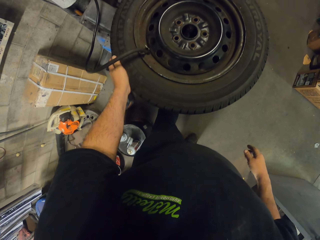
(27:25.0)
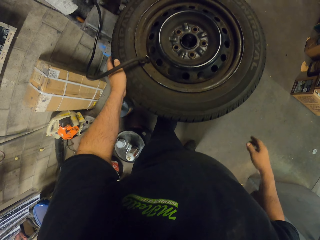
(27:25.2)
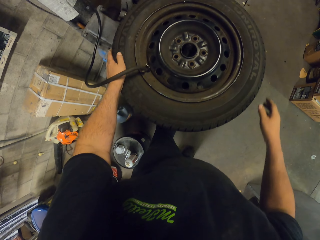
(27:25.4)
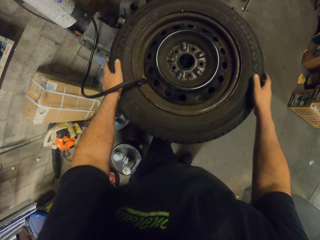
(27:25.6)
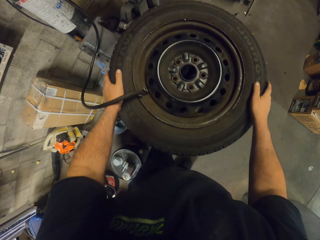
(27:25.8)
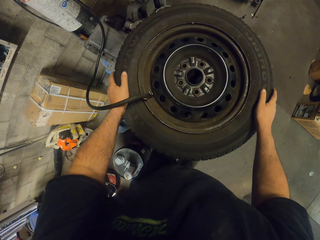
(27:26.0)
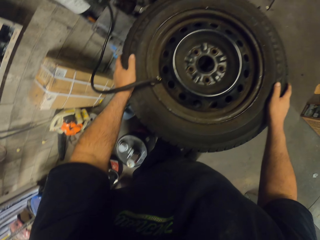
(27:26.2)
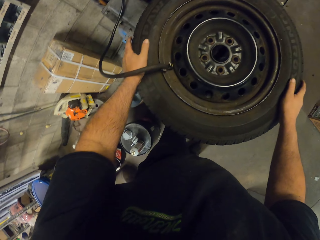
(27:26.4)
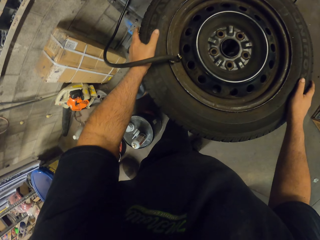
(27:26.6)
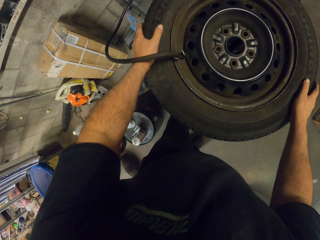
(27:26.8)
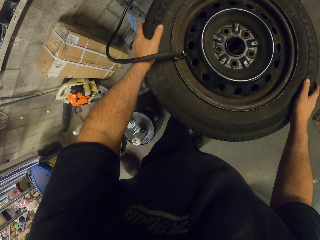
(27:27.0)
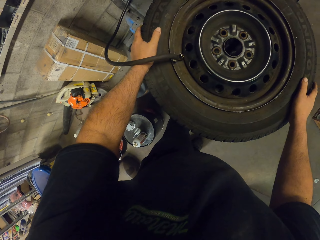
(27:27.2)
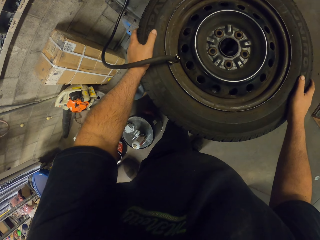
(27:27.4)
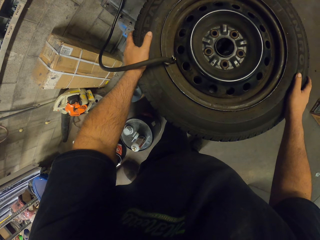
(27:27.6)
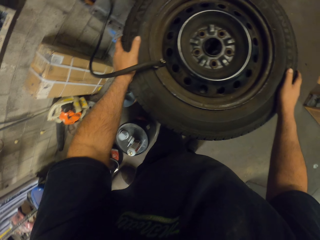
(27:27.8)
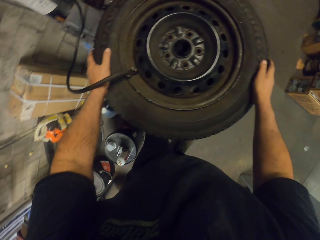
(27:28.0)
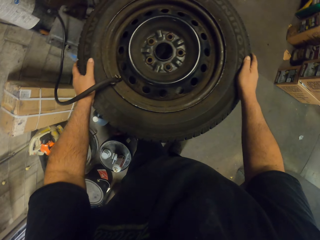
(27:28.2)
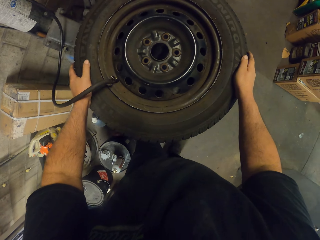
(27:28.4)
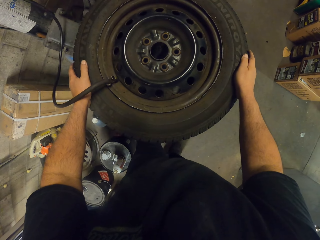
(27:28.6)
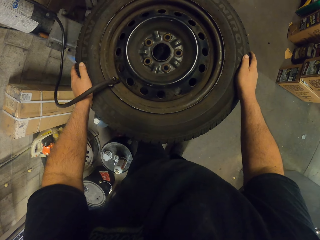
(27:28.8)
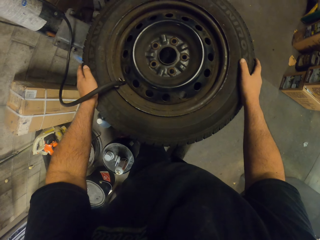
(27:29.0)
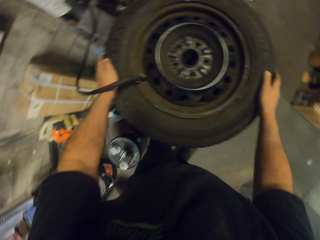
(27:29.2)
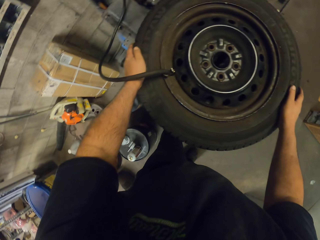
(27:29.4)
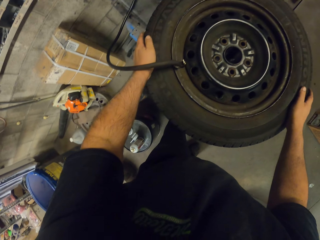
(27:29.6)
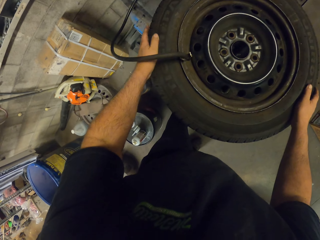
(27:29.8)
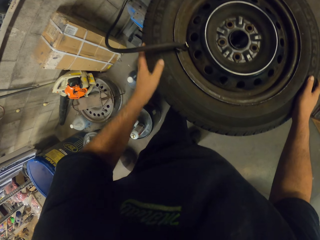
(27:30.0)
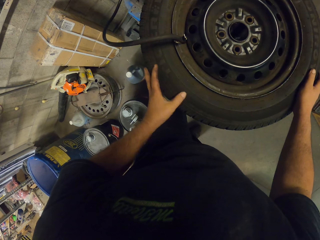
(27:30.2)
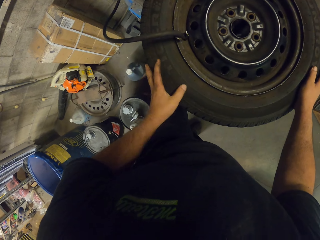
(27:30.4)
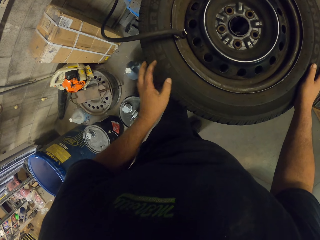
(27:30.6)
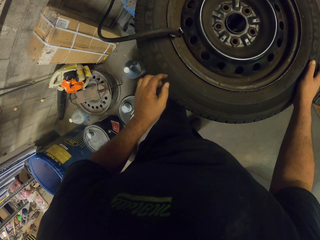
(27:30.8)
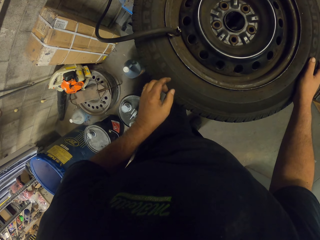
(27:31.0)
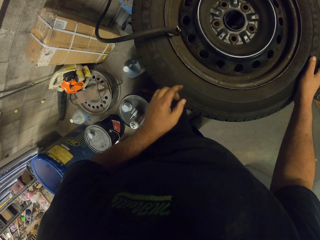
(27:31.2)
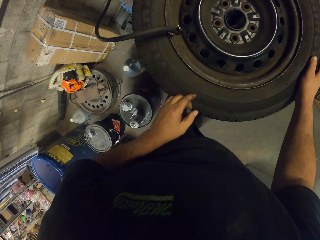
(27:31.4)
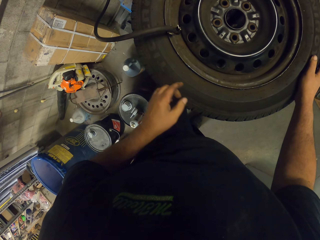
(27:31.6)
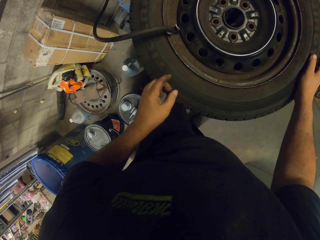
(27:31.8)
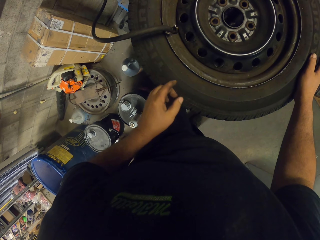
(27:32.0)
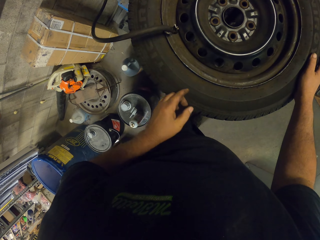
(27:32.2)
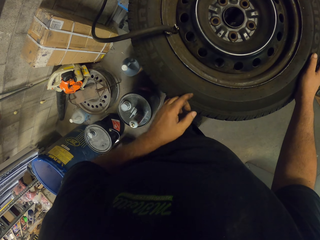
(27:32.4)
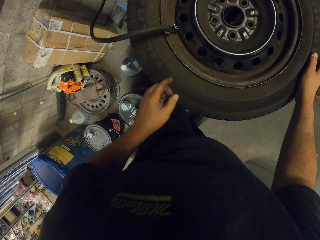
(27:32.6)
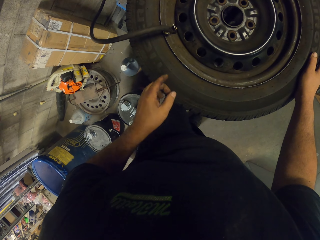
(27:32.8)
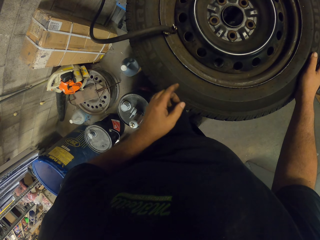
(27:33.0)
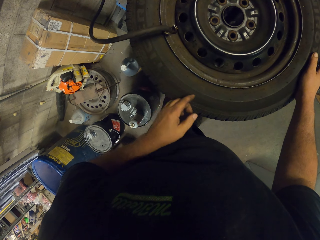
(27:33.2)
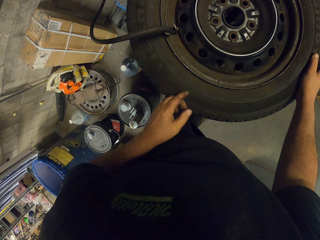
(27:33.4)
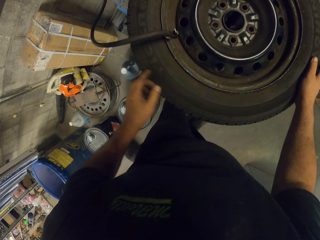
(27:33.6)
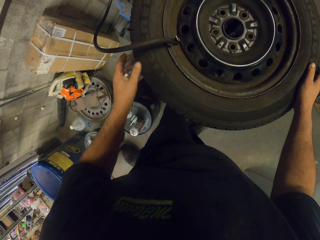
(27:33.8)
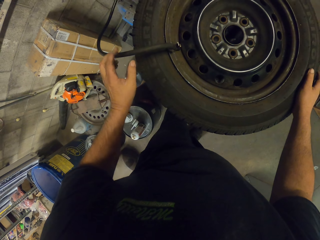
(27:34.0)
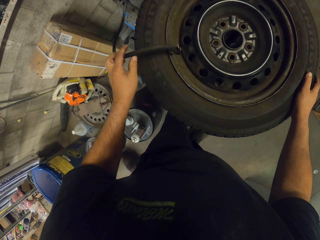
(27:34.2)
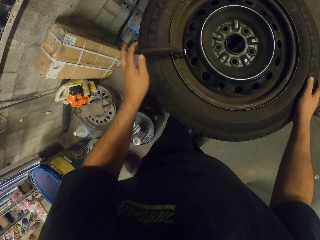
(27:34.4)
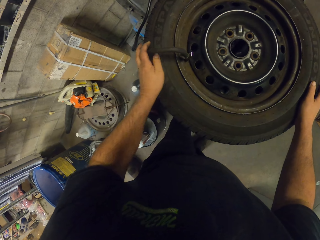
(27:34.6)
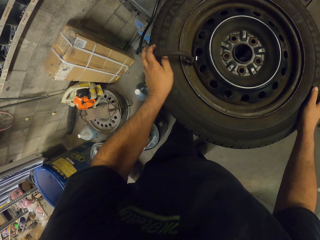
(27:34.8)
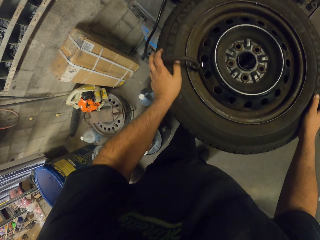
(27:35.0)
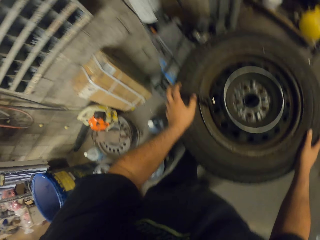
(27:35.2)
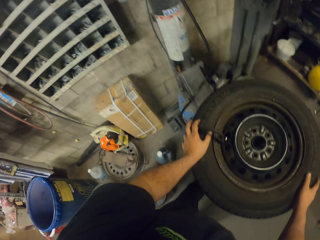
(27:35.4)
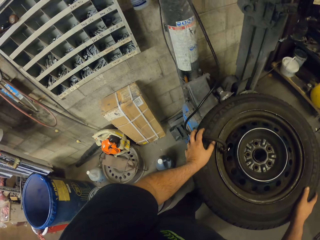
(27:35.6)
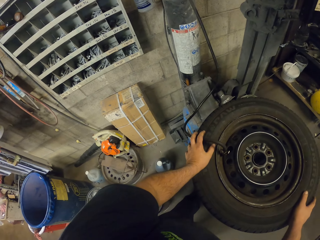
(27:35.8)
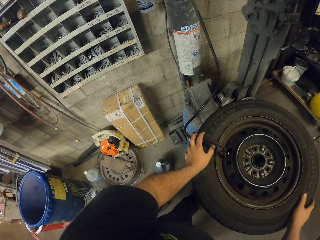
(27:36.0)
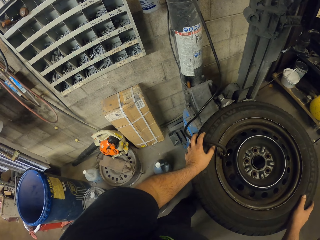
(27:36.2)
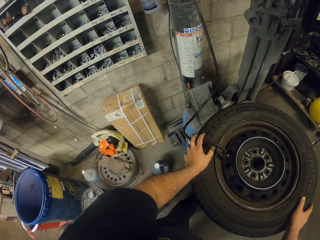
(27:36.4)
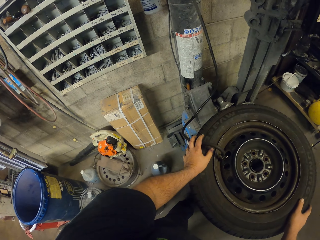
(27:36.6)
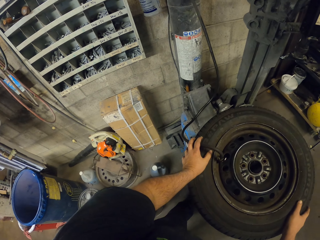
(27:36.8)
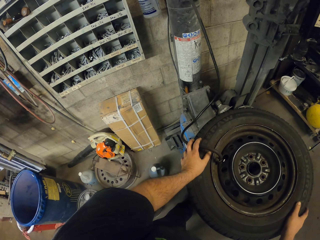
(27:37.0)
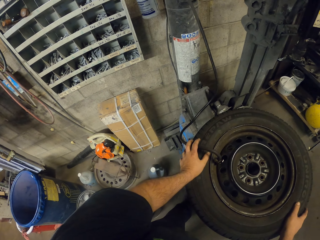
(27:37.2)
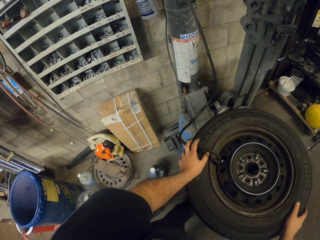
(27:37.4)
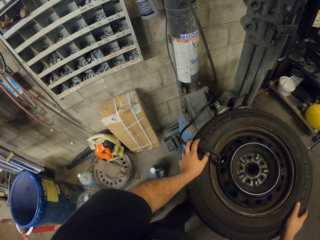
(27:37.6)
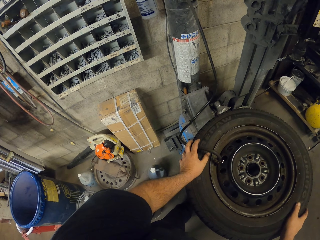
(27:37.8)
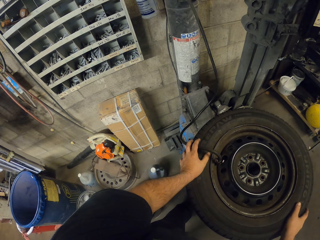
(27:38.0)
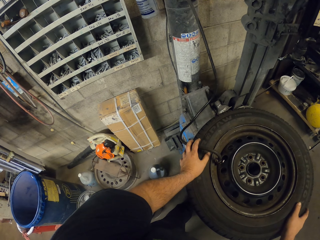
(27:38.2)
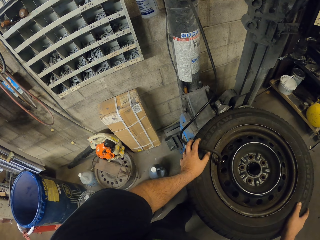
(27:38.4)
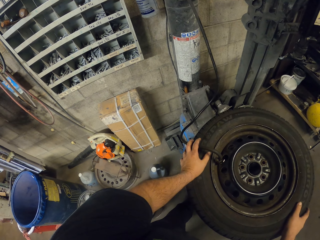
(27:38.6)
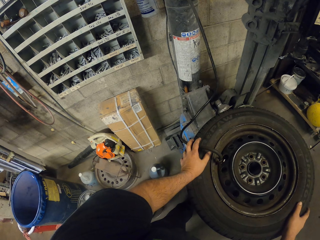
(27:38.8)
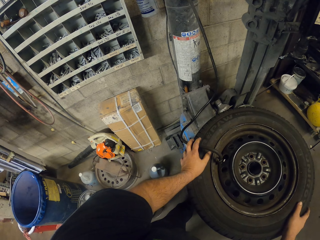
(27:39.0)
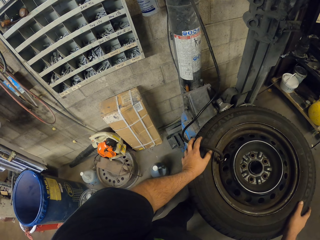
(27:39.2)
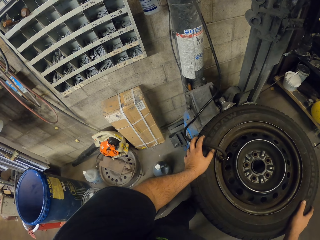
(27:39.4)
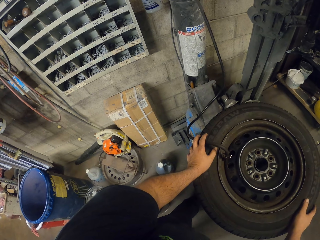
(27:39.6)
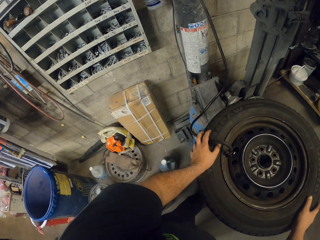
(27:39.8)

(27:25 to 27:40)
The camera wearer looks around. They rub fingers on the wheel. They align the pump on the wheel. They look around.

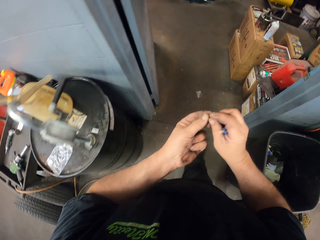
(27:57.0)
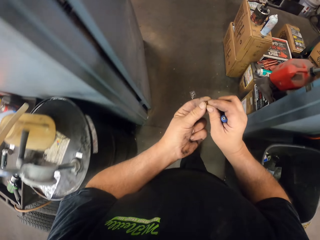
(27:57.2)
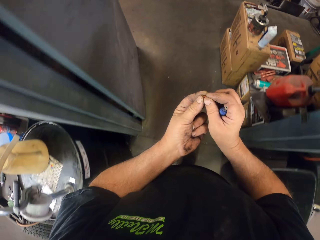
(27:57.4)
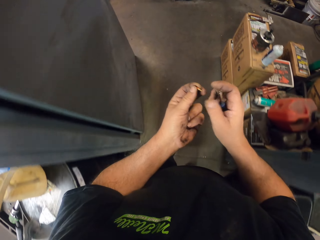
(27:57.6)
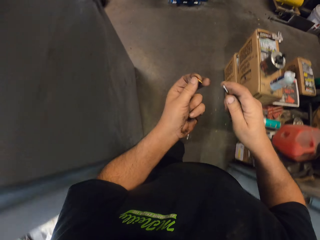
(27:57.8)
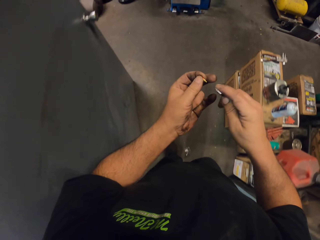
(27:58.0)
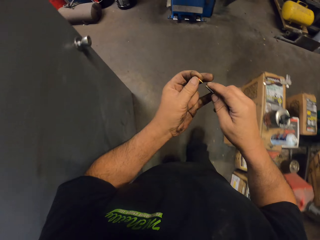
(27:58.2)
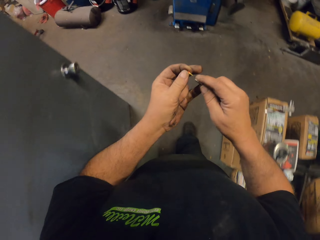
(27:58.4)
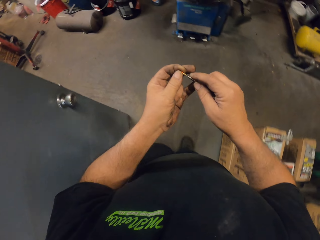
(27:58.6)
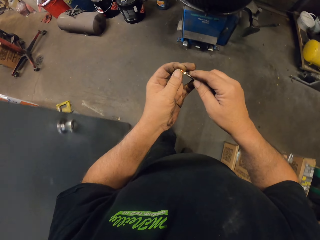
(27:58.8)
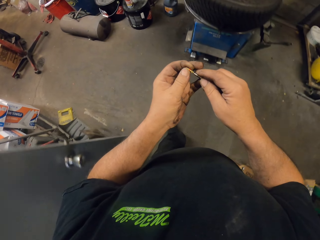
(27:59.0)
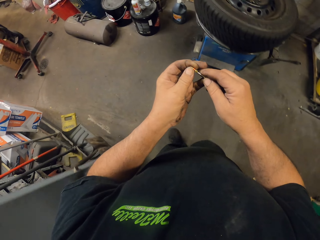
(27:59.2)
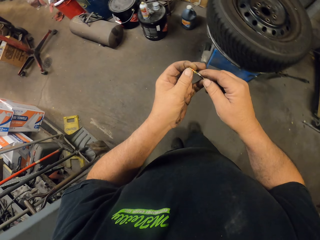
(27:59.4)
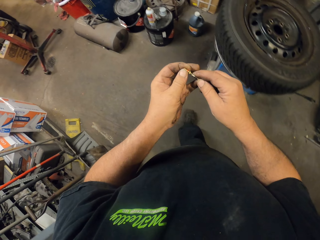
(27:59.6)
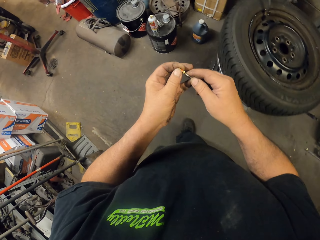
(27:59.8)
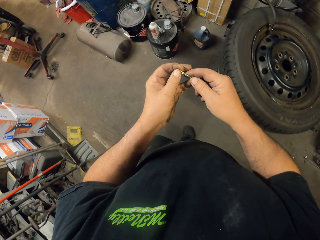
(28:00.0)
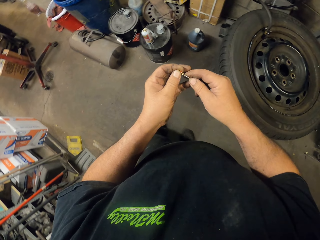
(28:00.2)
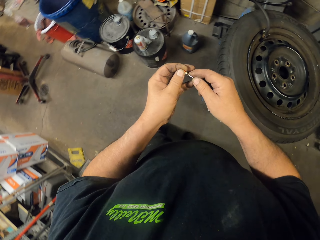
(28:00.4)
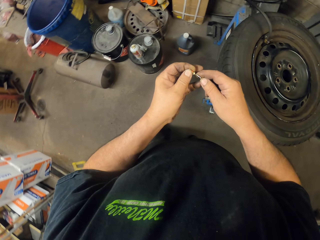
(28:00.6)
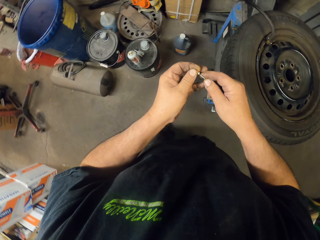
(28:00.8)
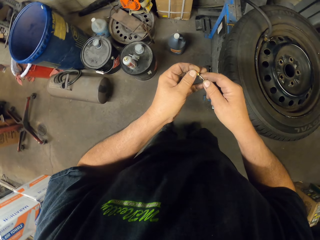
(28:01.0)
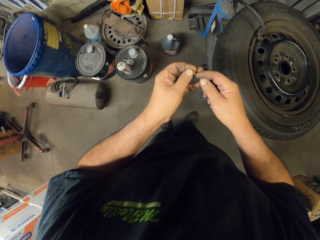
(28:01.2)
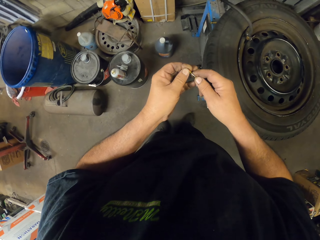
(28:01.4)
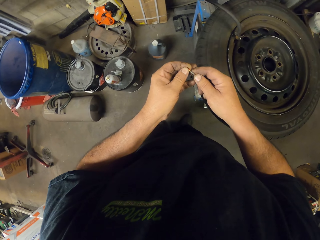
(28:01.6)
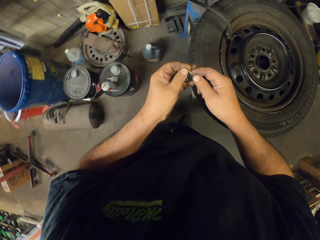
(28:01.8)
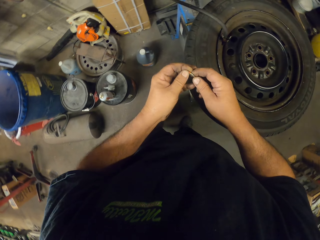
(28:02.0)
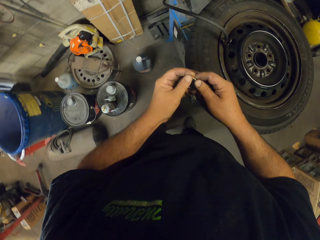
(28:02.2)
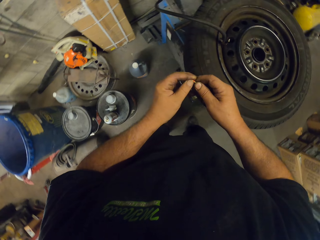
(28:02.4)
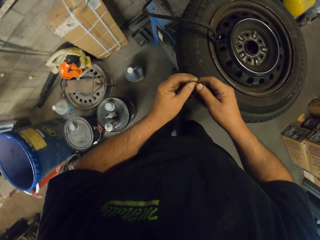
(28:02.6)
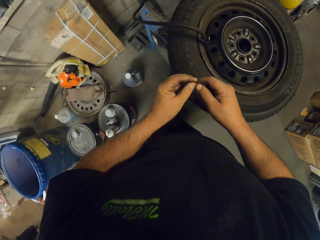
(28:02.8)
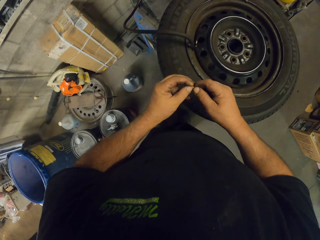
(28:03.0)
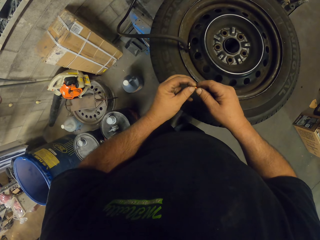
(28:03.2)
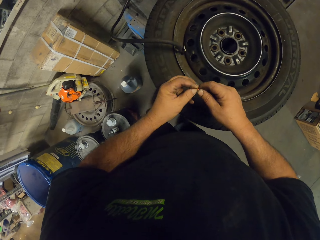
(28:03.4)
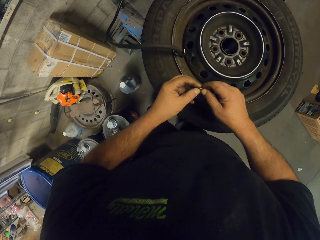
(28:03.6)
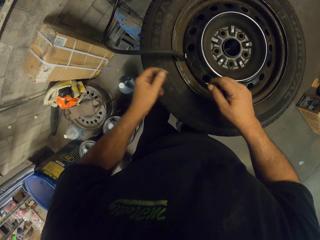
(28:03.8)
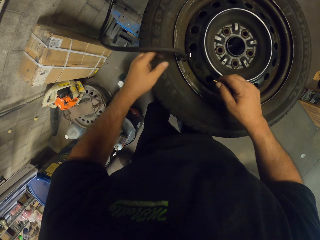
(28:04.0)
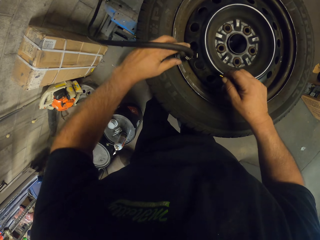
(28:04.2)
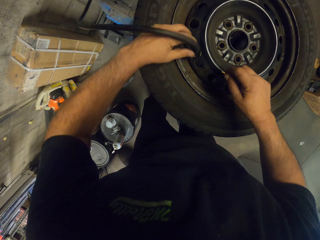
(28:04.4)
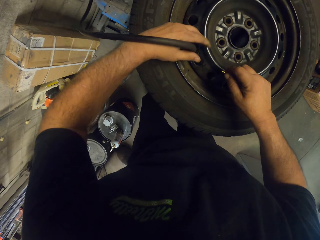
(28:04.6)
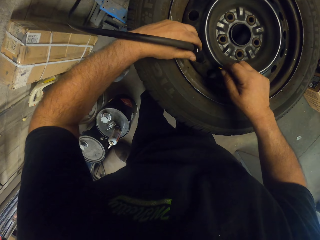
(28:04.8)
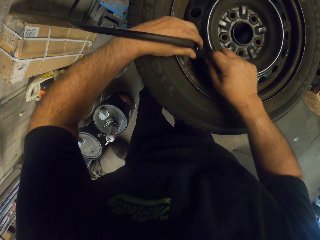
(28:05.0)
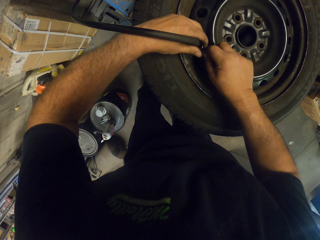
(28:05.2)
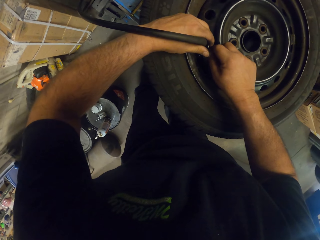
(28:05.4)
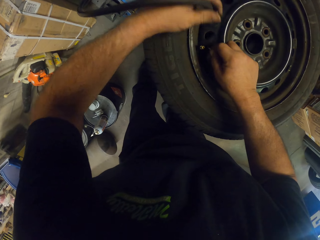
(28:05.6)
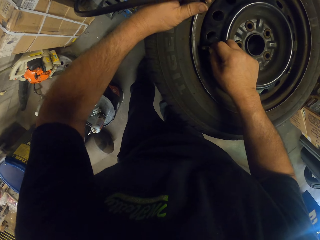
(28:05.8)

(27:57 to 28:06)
The camera wearer inserts a bolt on the screwdriver. They insert the bolt on the air pump.
